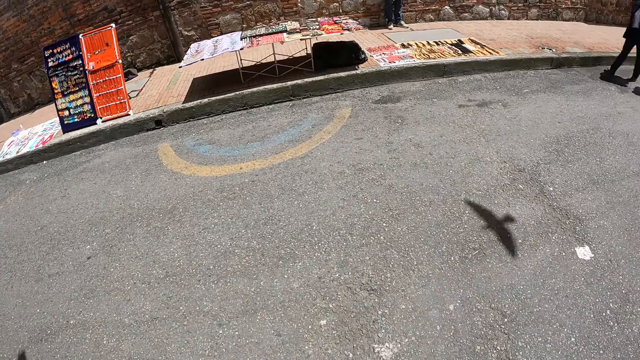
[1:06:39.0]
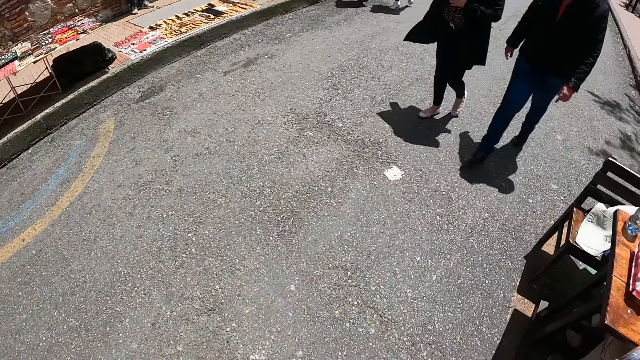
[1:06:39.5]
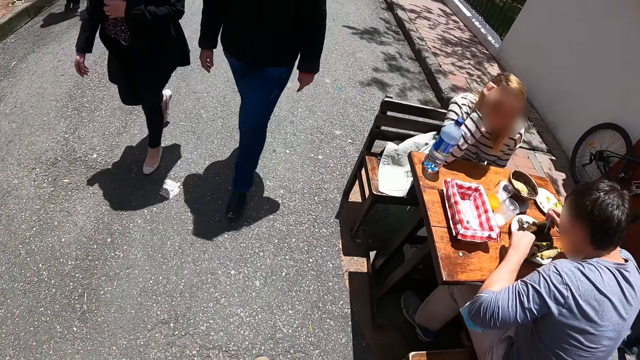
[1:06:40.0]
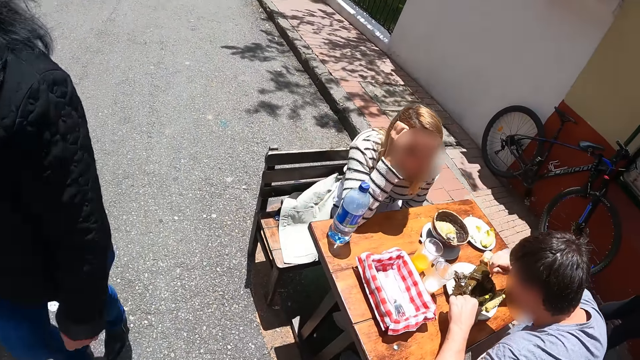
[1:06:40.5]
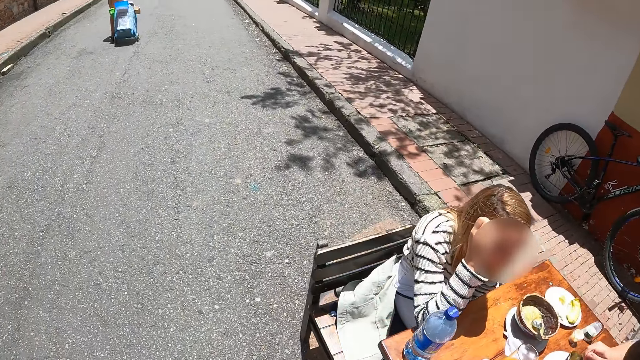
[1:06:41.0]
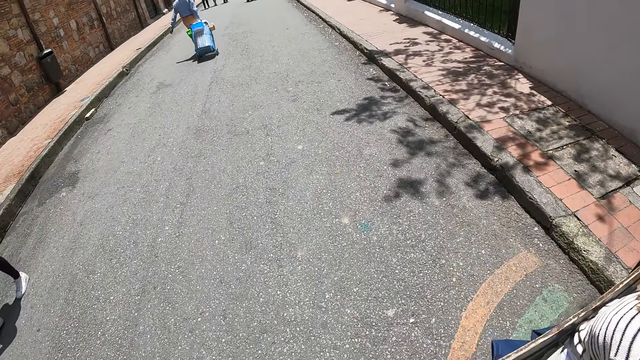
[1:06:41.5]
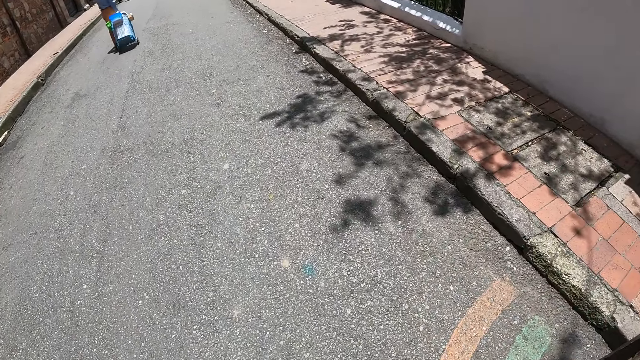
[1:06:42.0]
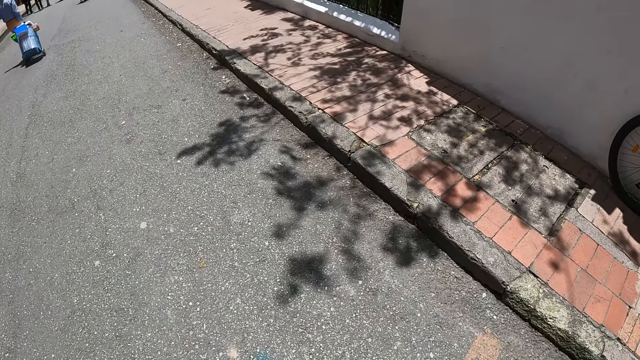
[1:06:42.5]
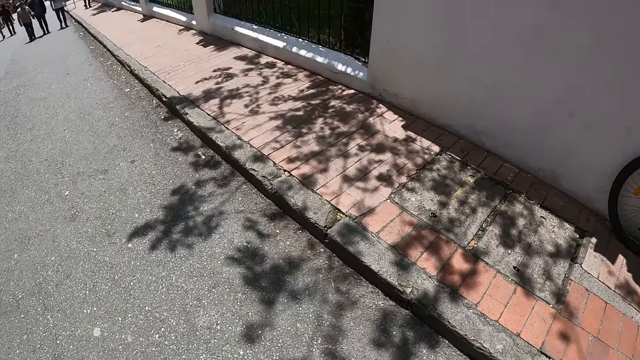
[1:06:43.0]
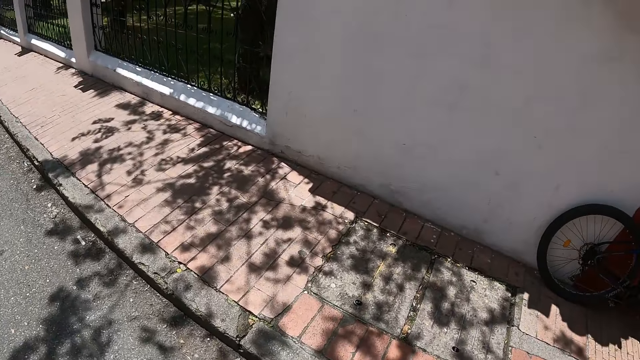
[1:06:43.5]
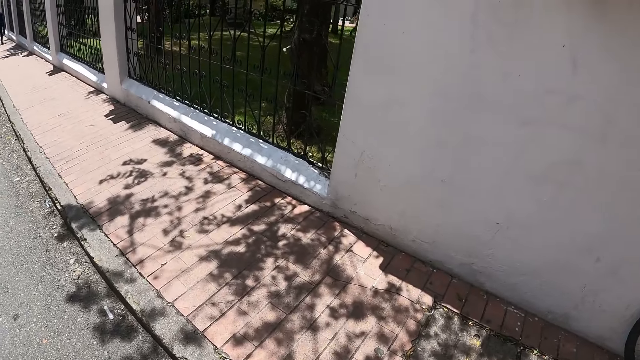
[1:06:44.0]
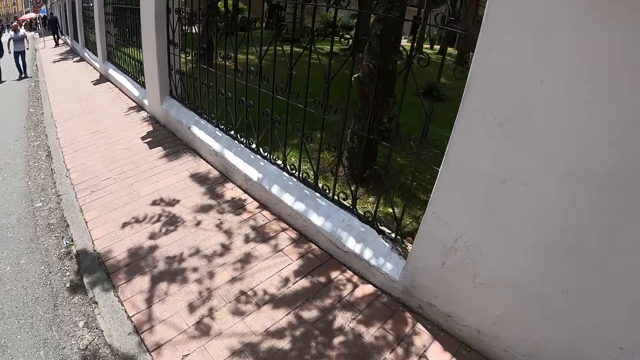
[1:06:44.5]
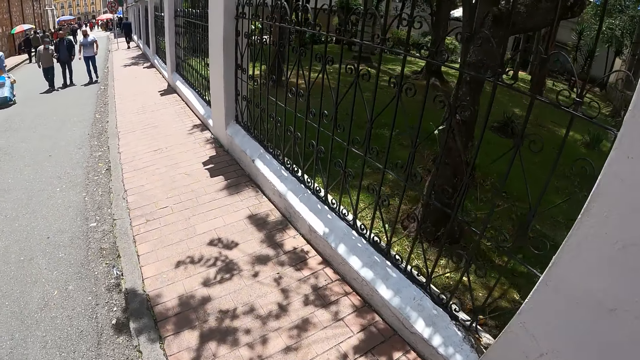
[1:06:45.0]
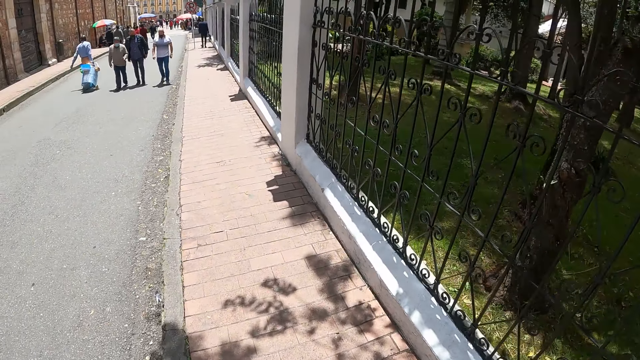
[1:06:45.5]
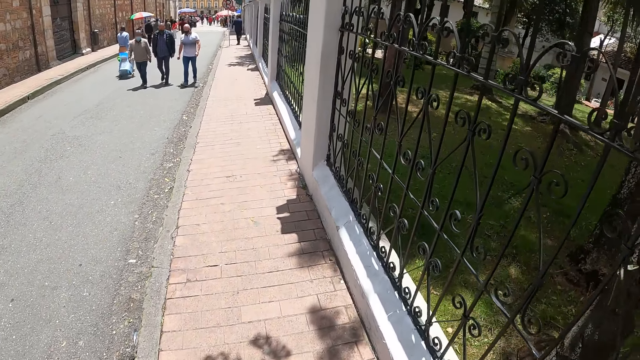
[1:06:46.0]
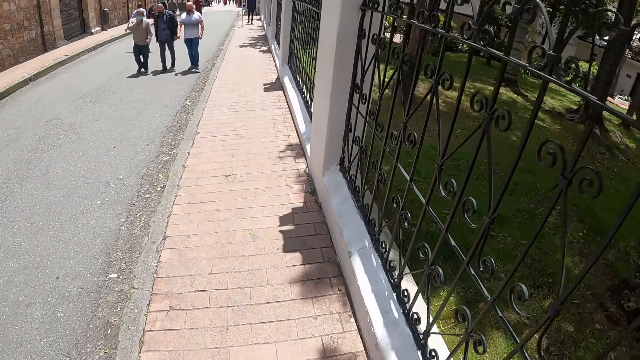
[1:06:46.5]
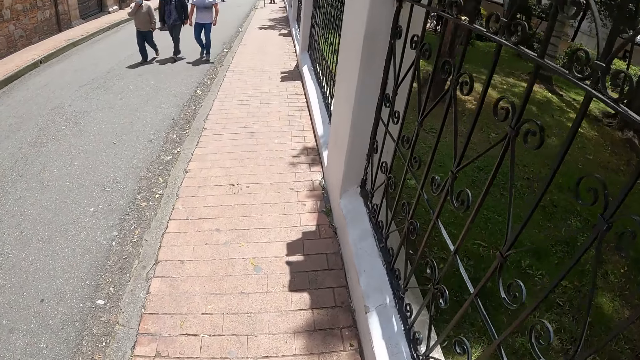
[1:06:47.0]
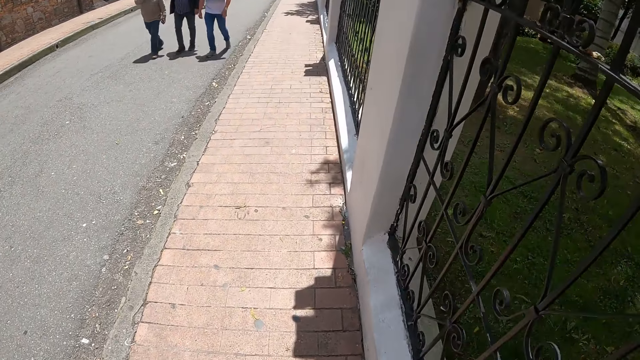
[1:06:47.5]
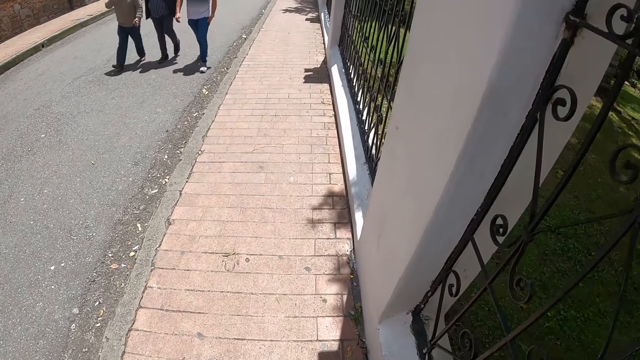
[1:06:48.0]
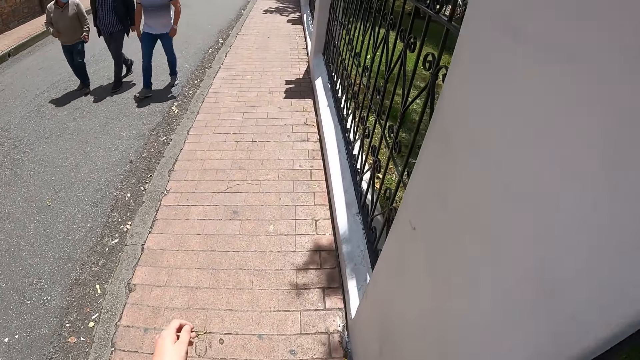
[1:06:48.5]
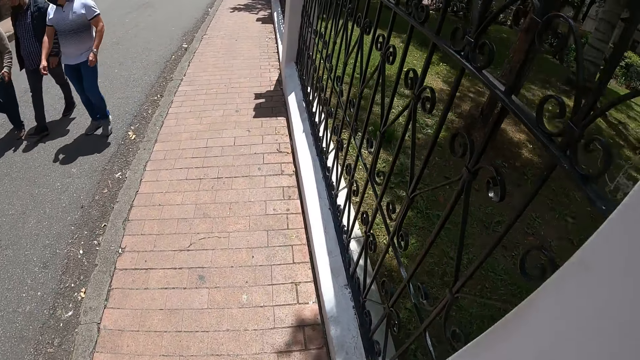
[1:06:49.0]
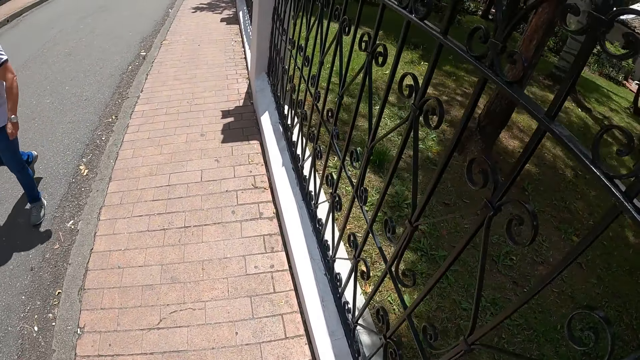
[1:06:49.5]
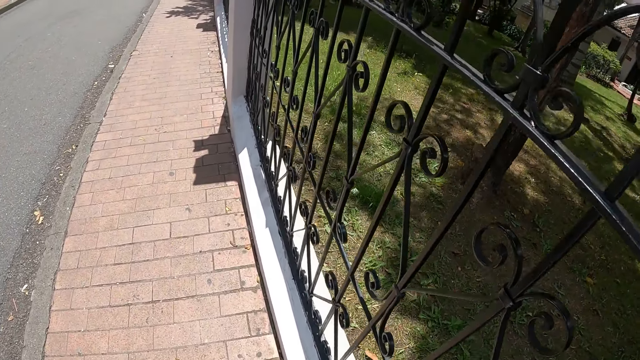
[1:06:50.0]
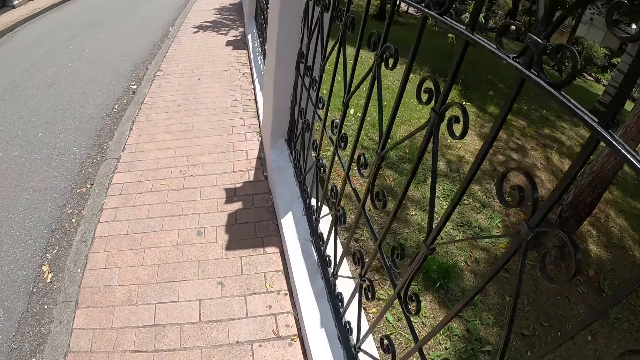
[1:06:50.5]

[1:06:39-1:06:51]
The camera wearer walks on the street.

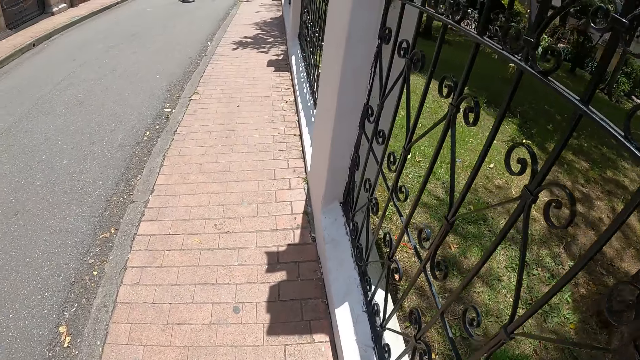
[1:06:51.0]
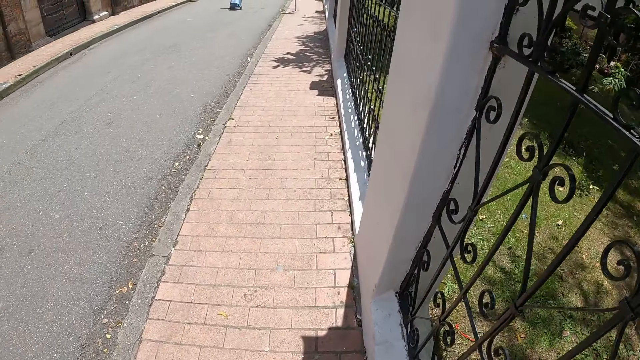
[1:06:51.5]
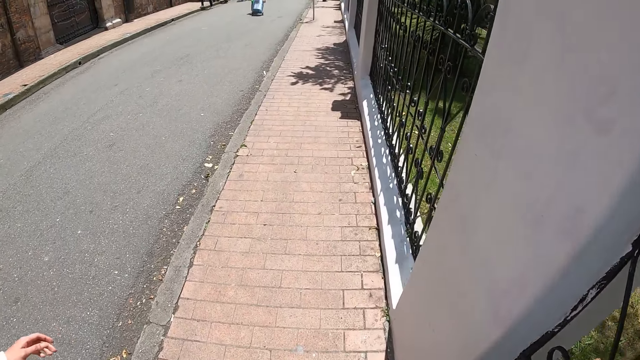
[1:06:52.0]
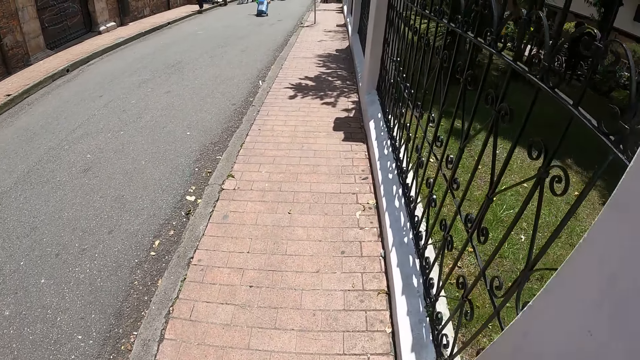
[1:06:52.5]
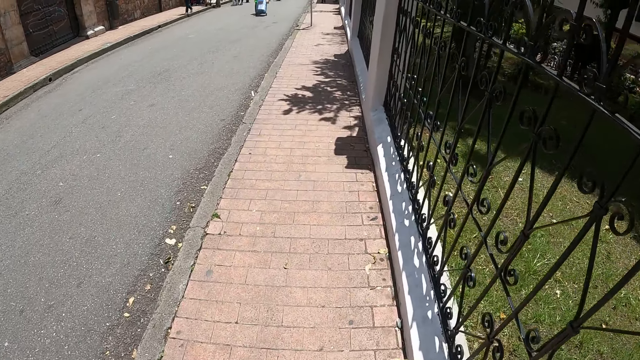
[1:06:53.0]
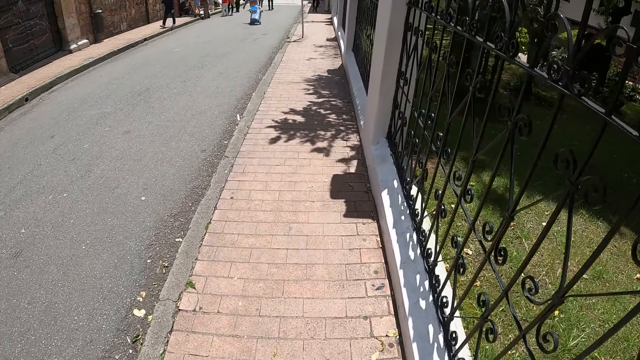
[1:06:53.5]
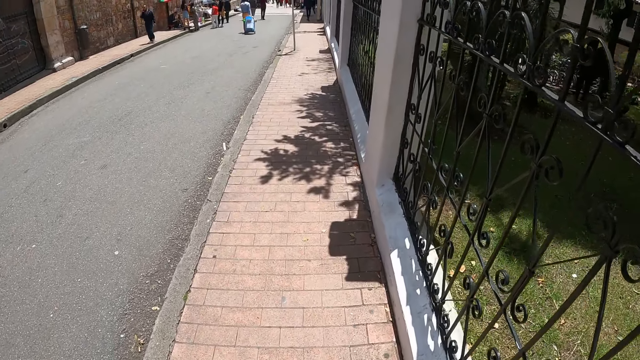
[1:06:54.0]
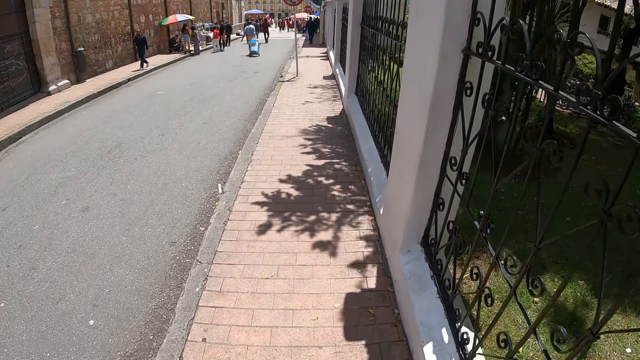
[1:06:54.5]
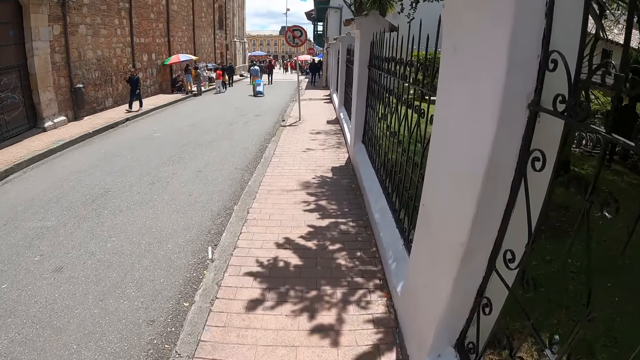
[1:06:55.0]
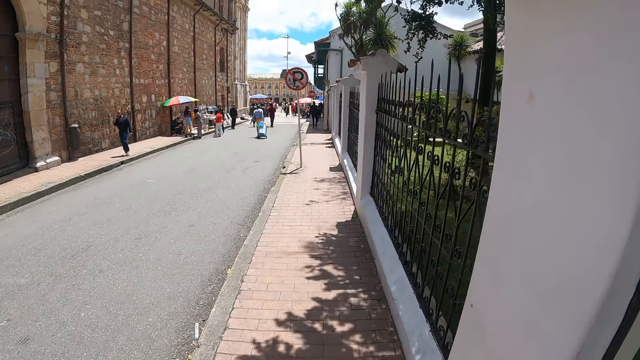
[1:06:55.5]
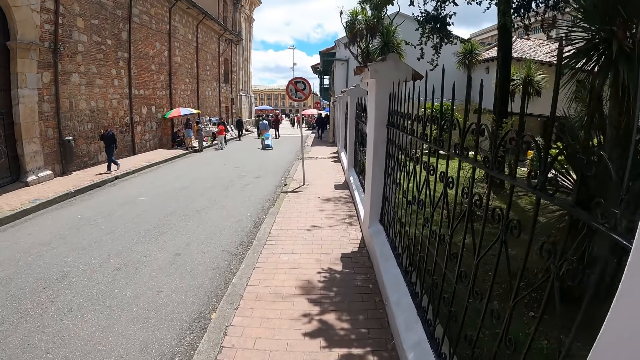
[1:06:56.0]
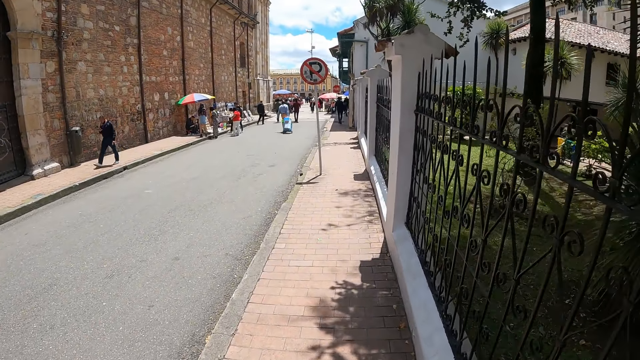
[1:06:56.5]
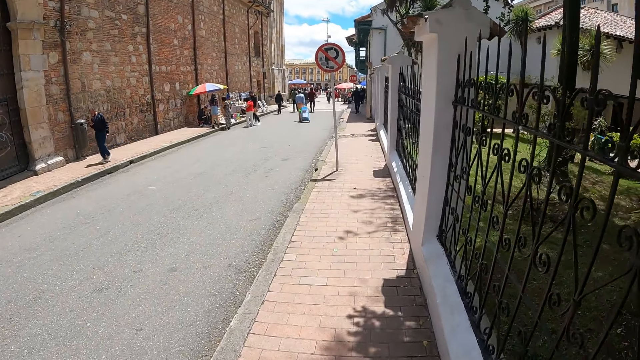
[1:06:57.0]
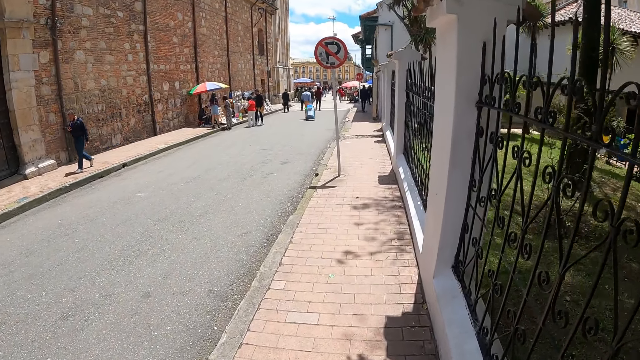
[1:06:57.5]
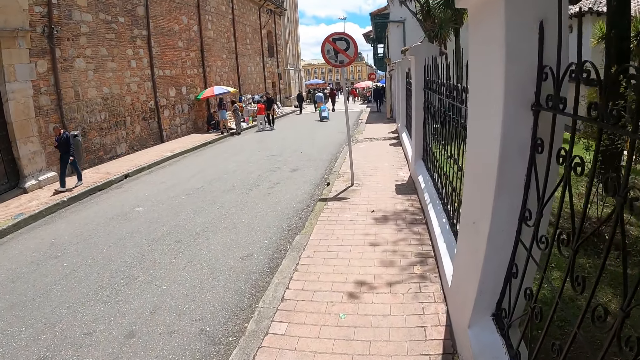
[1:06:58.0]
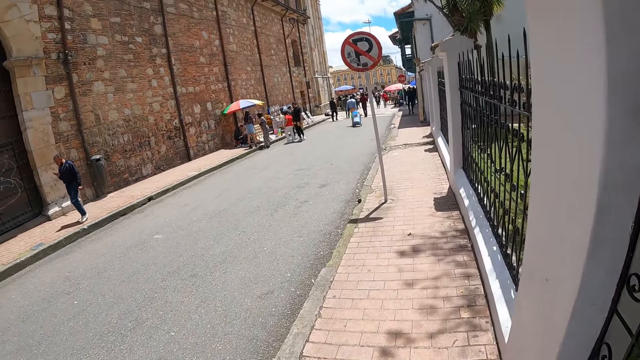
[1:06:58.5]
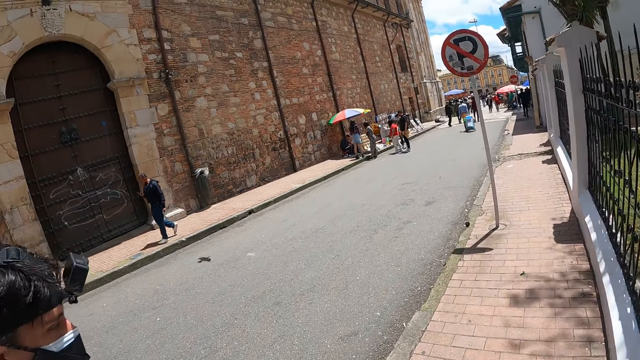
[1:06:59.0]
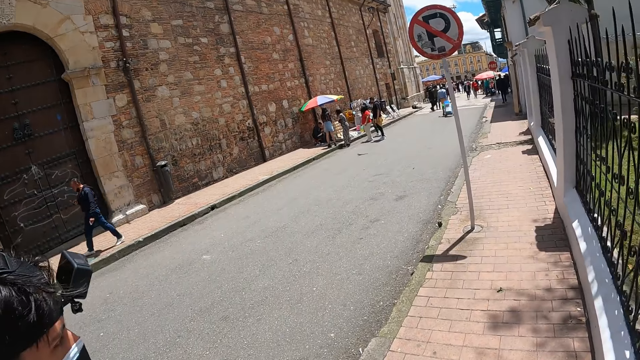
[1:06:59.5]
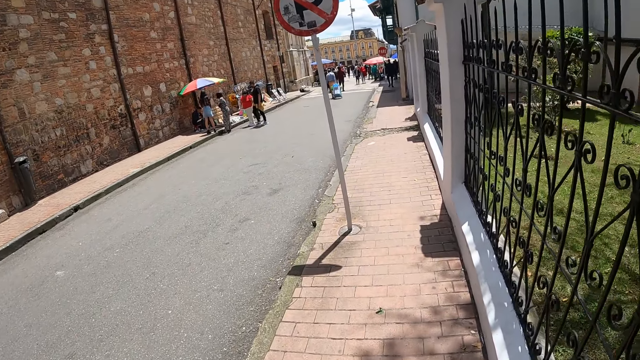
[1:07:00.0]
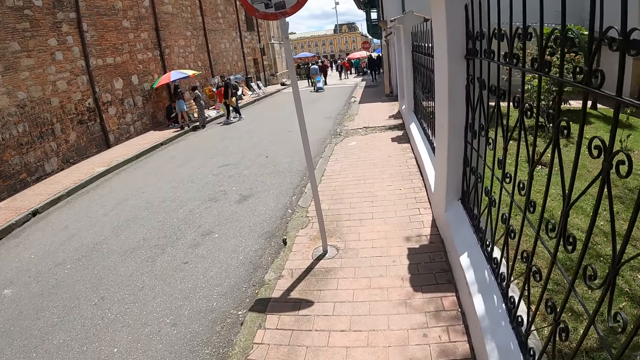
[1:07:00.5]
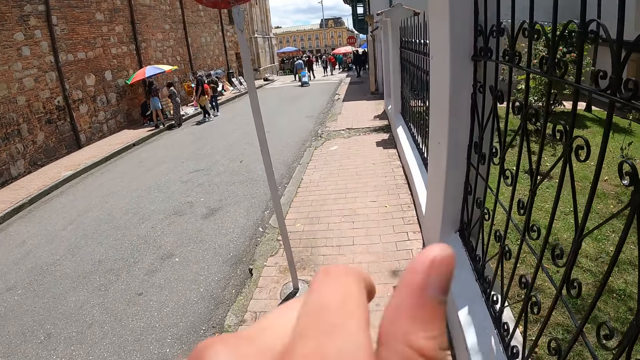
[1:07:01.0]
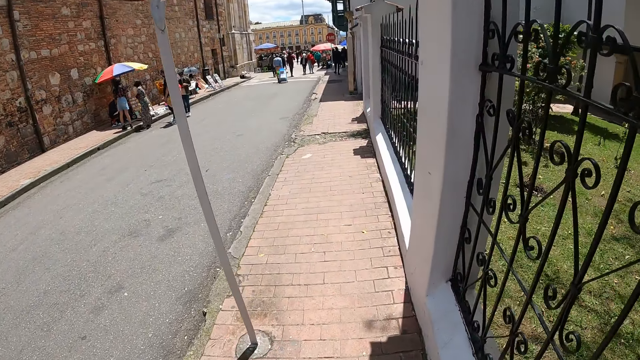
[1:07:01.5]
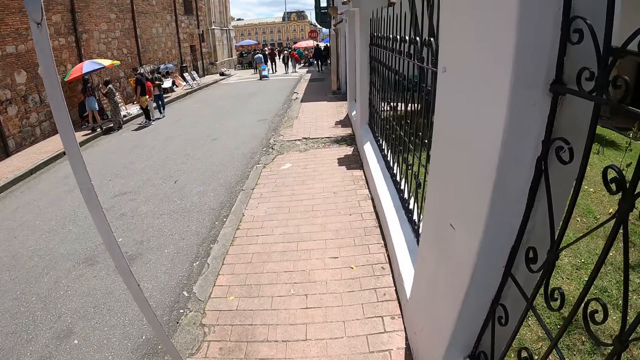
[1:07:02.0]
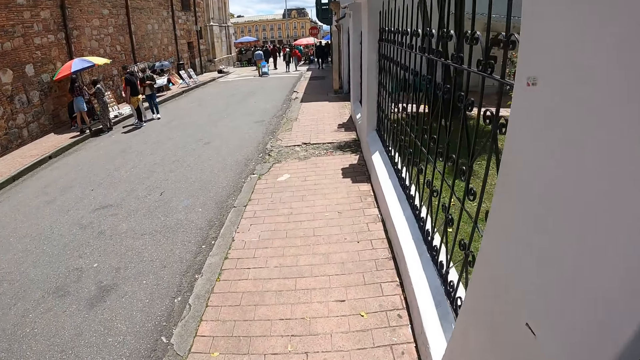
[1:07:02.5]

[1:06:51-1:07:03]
The camera wearer dialogues with a person.
